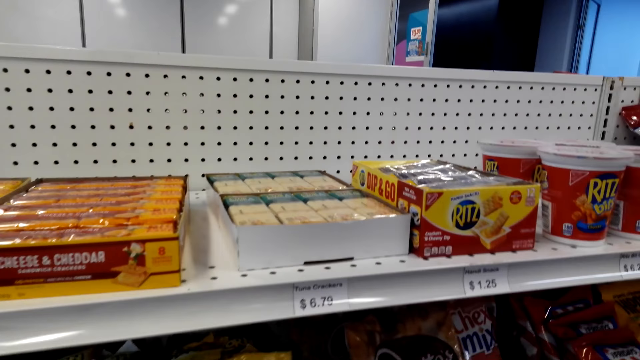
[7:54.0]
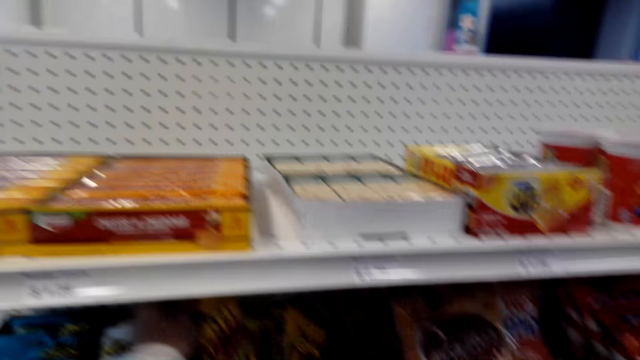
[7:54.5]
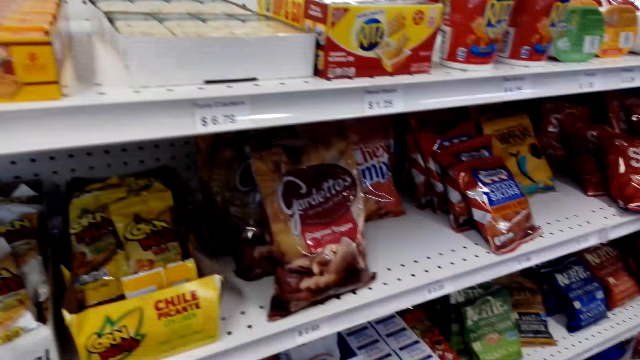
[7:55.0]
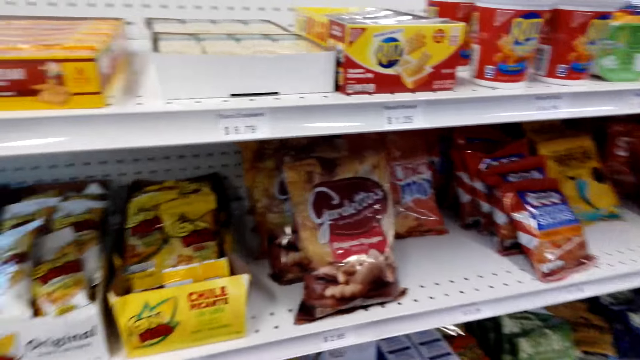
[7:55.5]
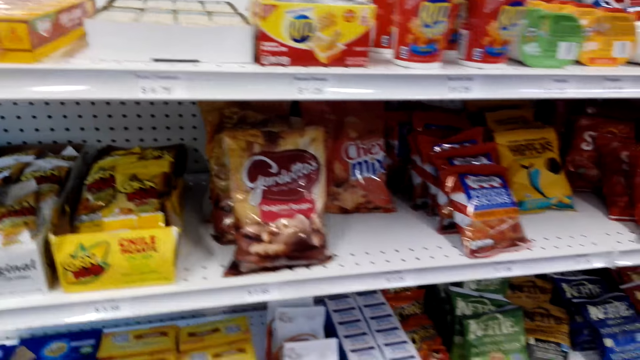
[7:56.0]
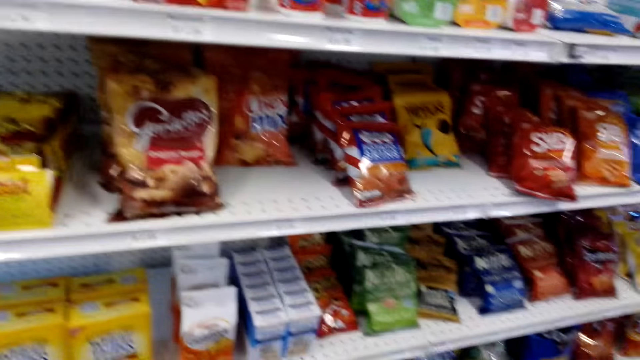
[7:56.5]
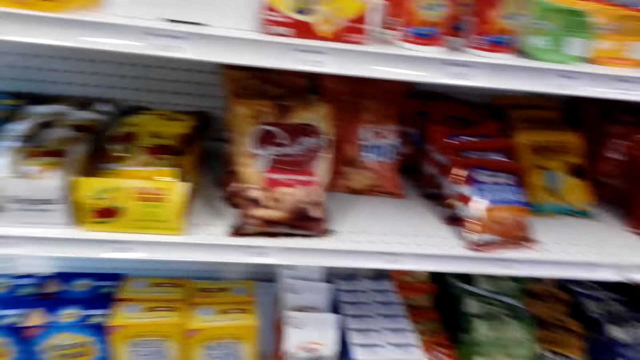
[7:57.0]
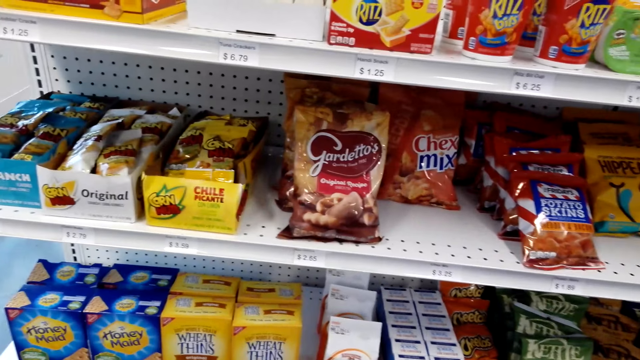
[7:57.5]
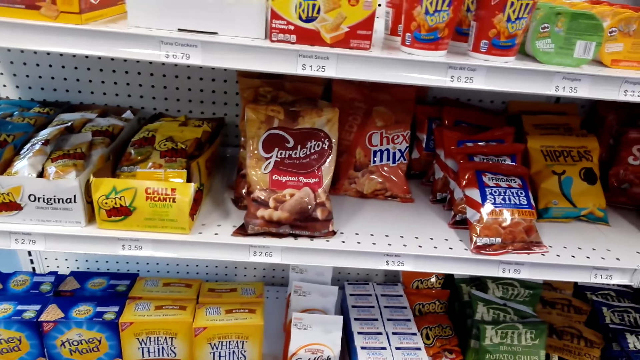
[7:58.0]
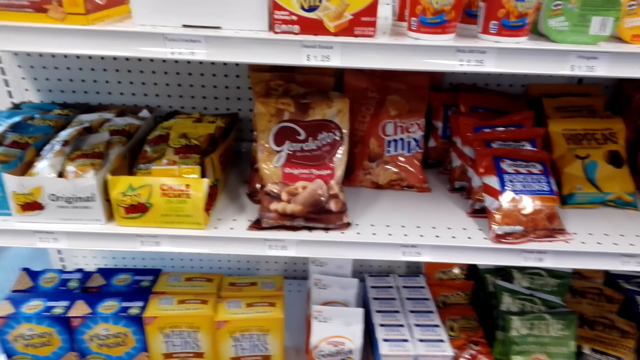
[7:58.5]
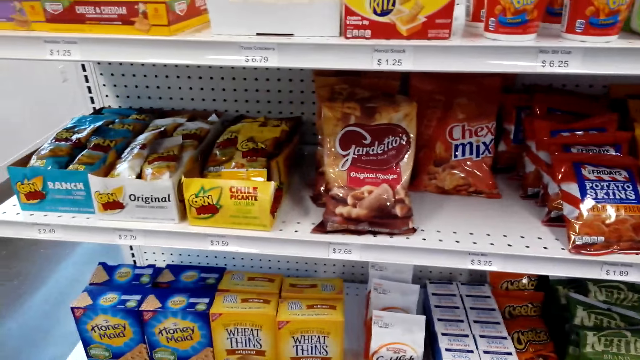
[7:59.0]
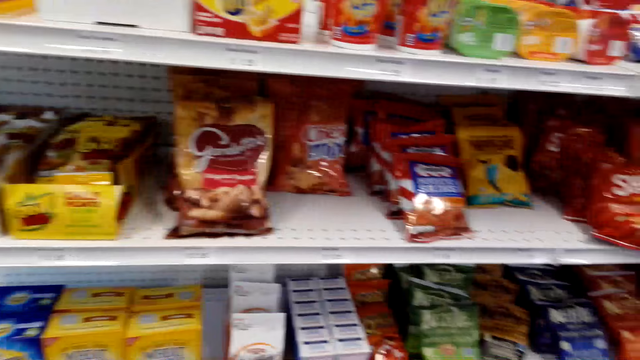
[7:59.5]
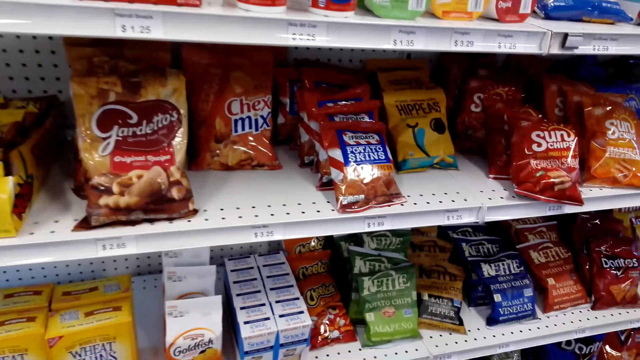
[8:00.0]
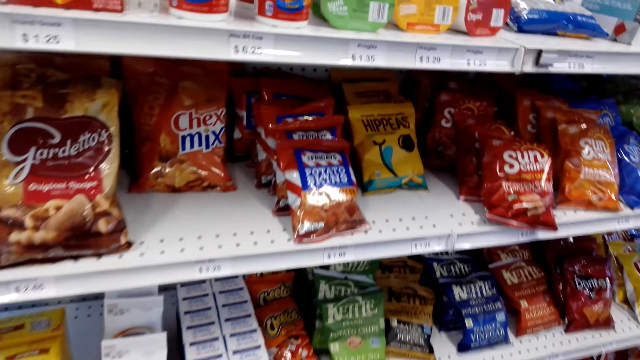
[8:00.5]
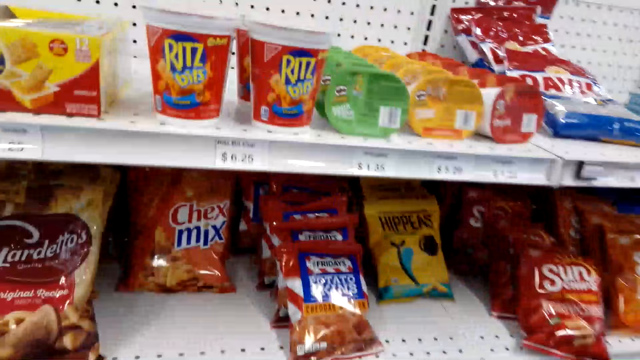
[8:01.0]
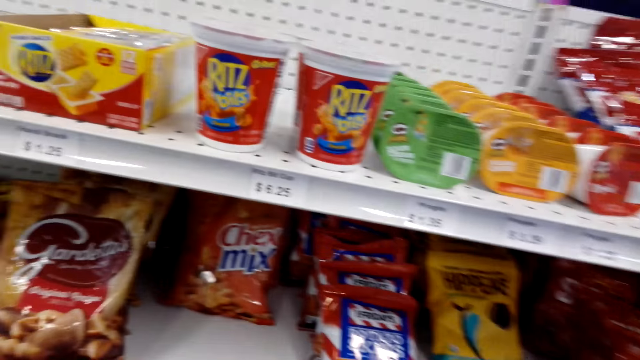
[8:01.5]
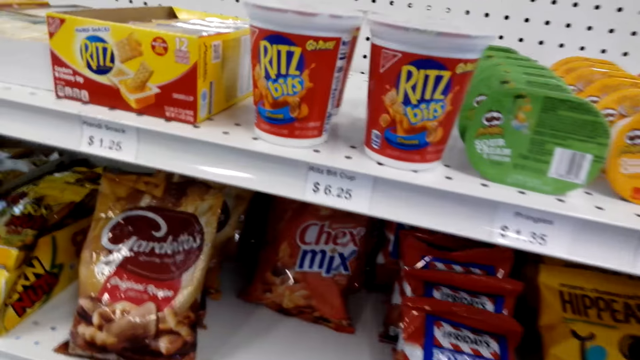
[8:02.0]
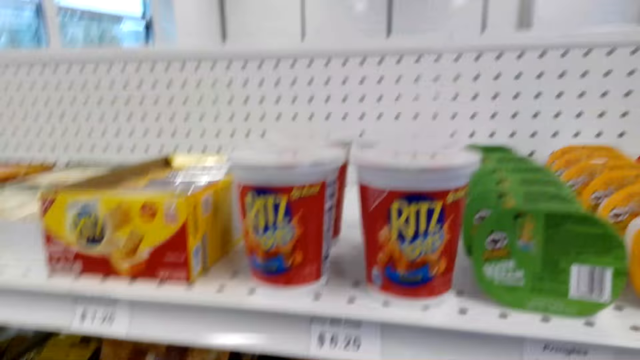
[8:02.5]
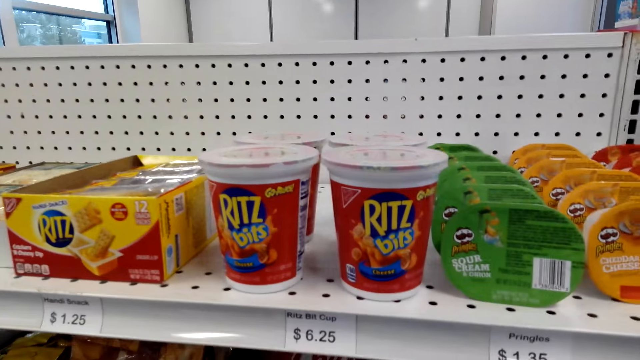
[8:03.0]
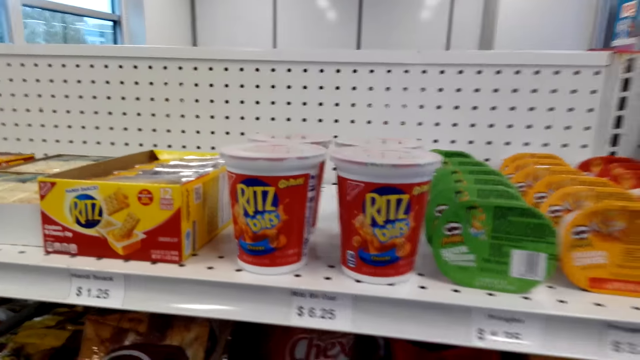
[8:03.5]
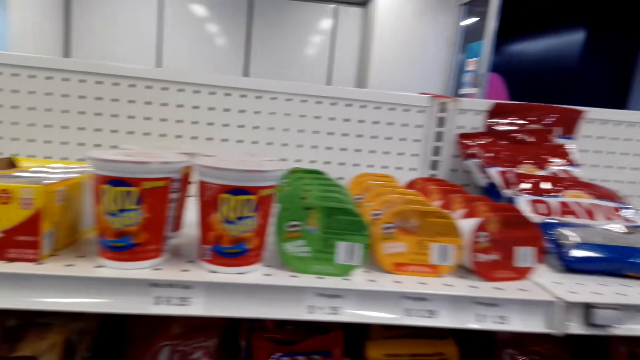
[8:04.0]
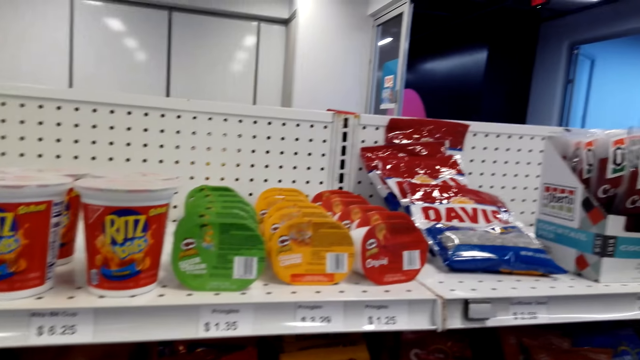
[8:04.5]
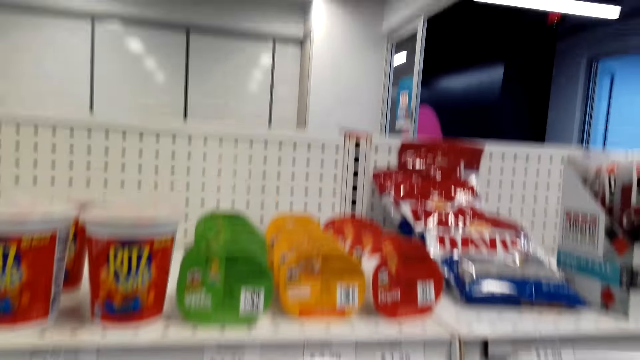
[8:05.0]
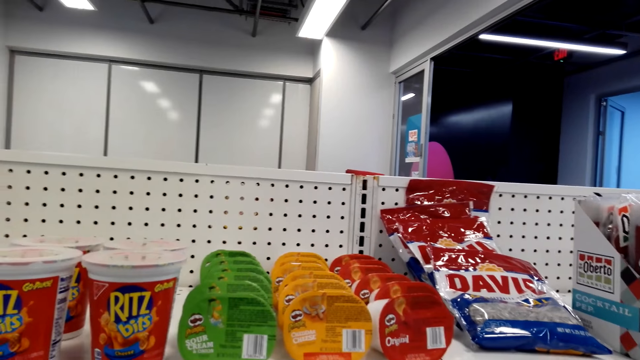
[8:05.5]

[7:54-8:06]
The camera wearer picks up a snack.

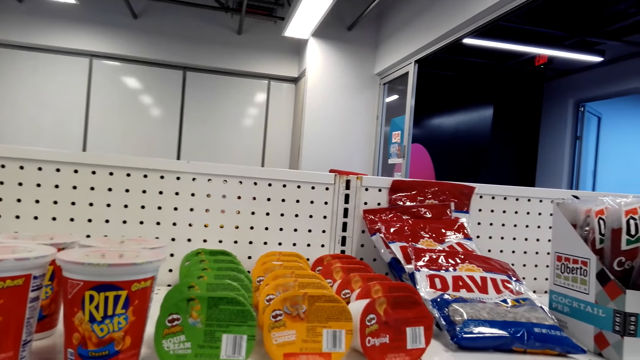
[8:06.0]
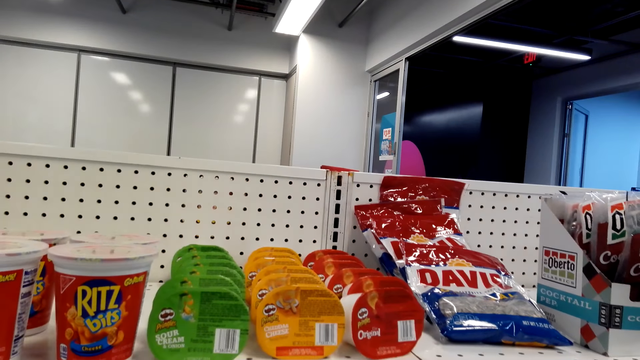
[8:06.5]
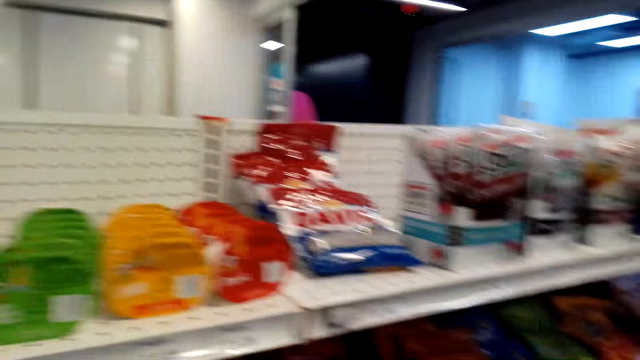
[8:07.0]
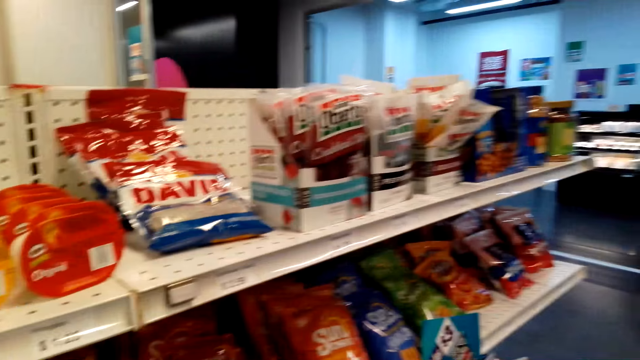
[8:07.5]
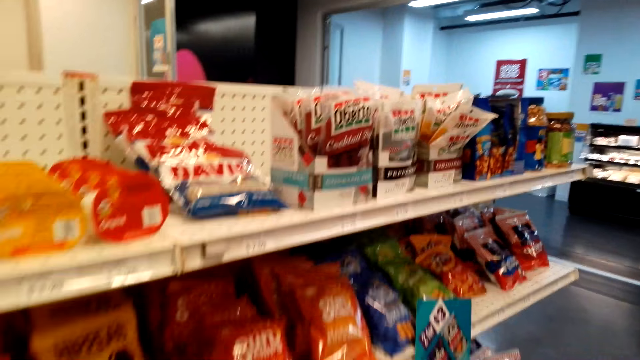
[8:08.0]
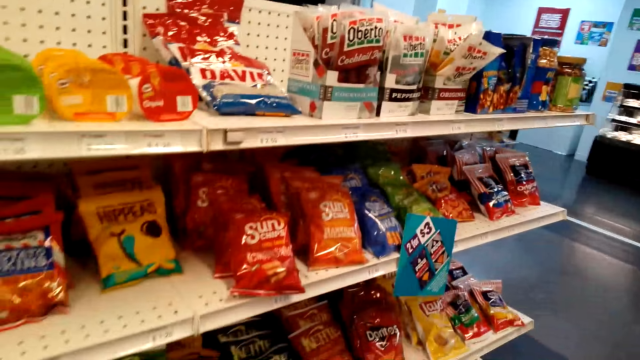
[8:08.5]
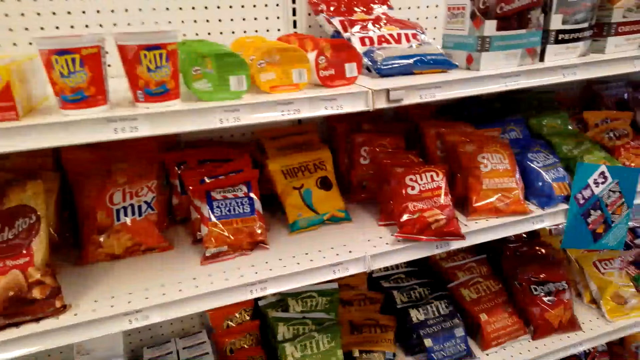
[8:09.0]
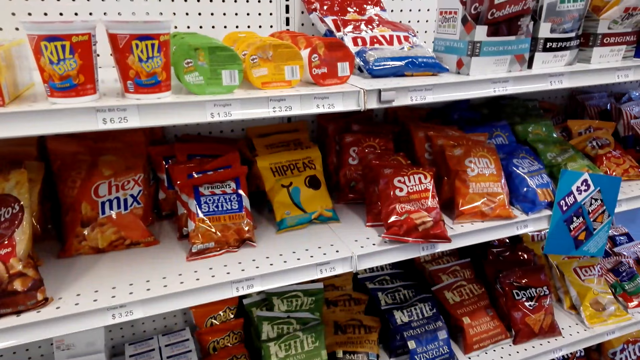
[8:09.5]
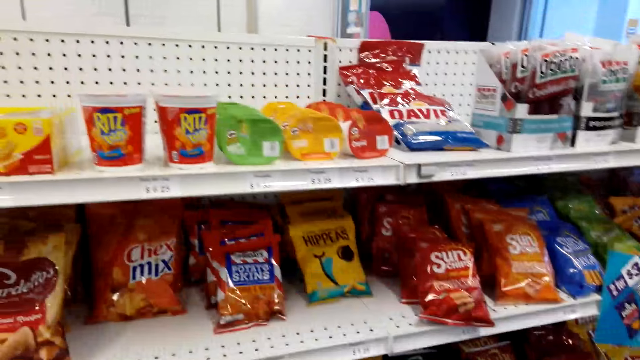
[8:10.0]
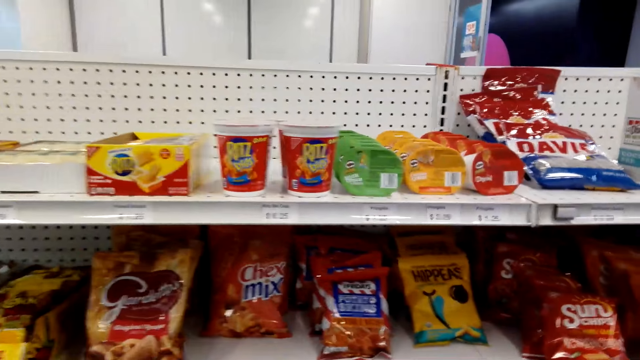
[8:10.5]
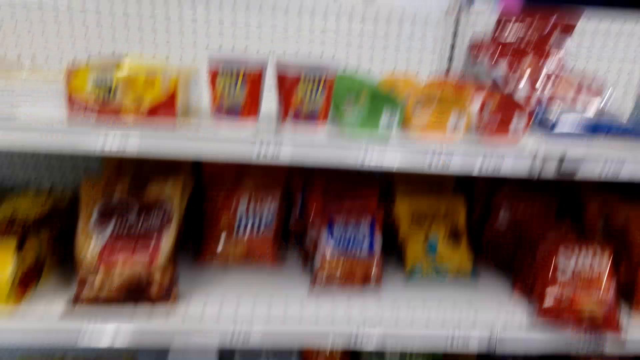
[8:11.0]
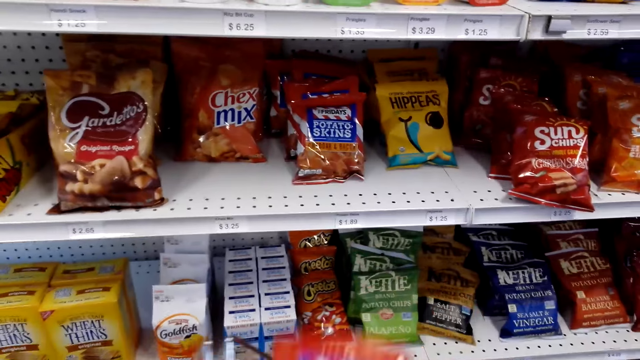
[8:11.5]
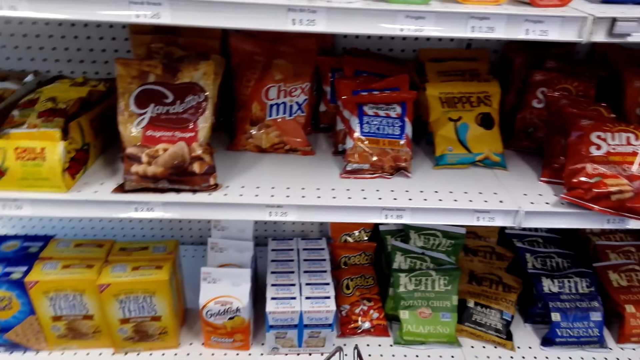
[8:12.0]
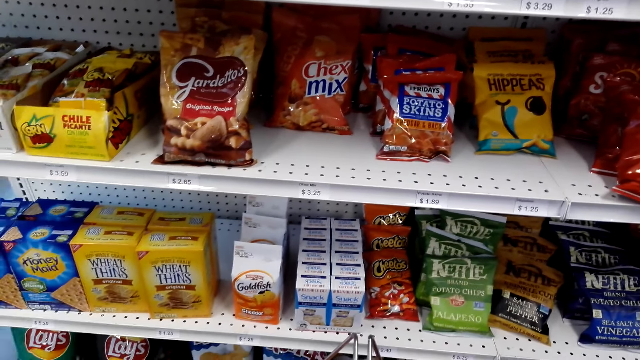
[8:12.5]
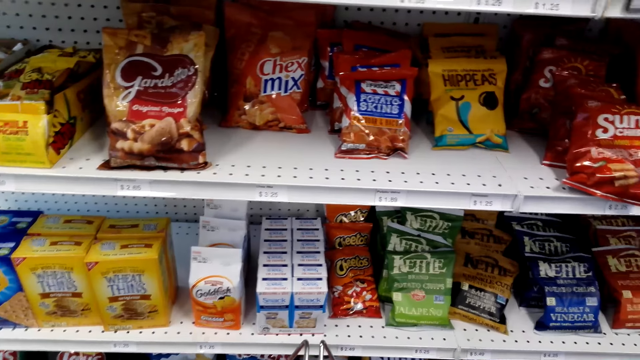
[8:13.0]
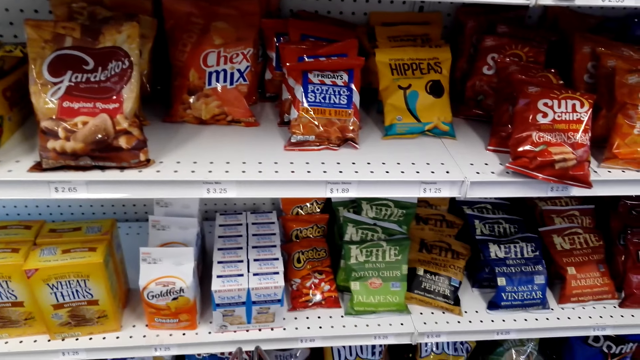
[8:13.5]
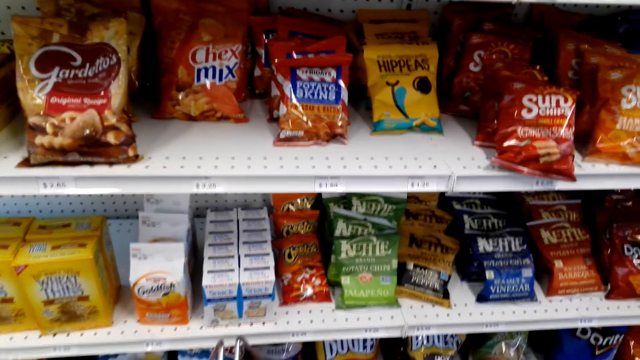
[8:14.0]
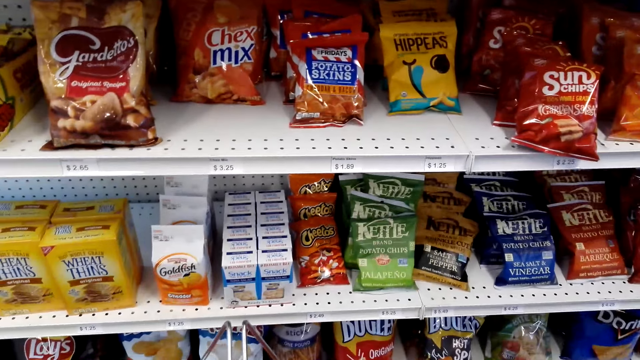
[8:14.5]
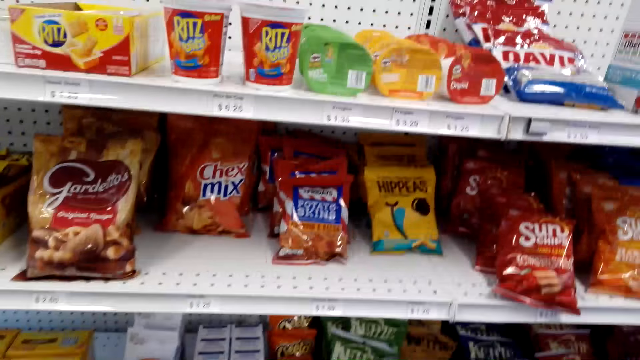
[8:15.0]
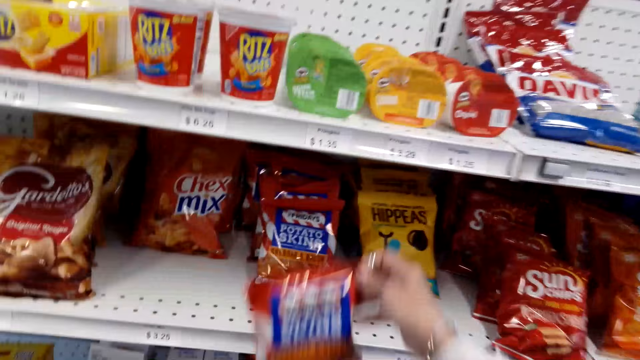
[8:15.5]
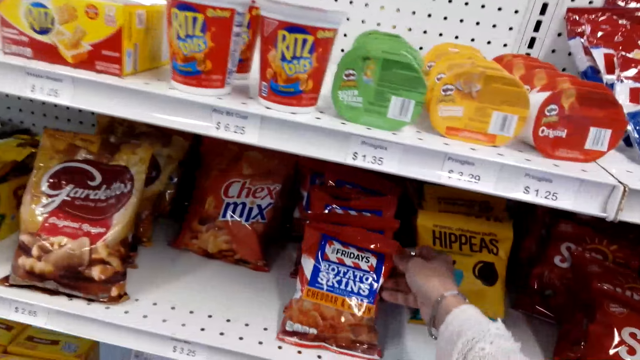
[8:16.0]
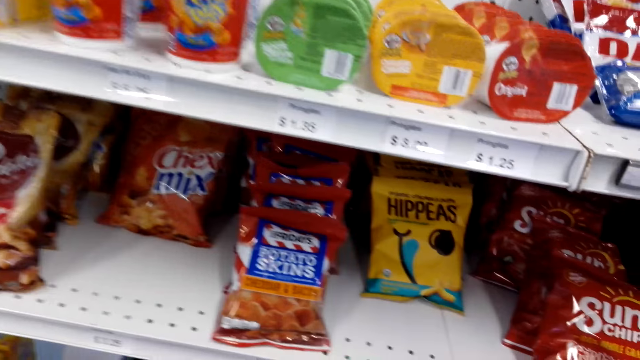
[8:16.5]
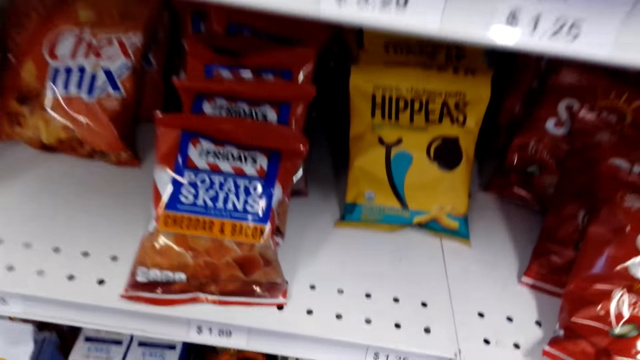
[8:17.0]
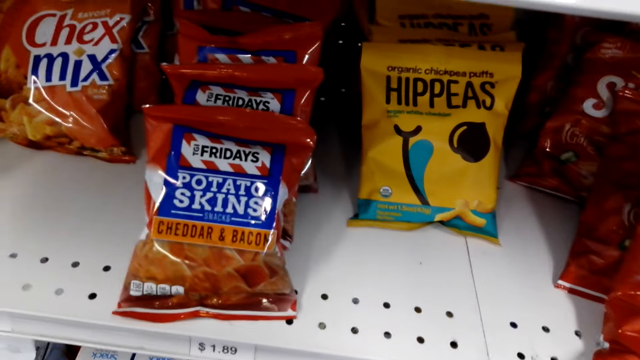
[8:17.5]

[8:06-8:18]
The camera wearer picks up a snack on the shelf. They place a packet of snack on the shelf.
